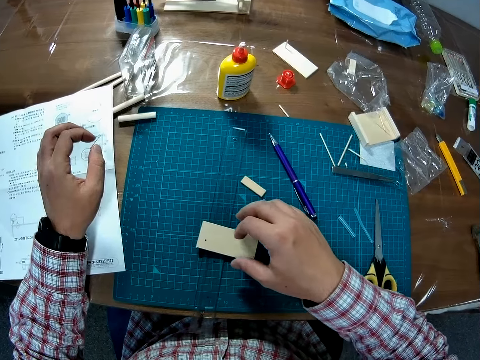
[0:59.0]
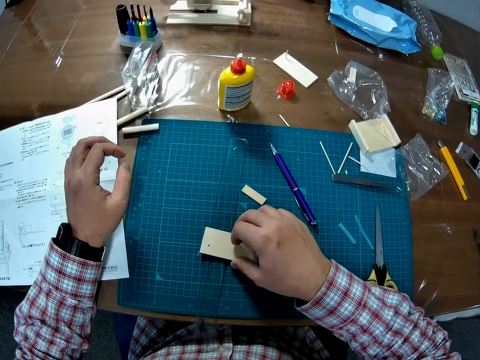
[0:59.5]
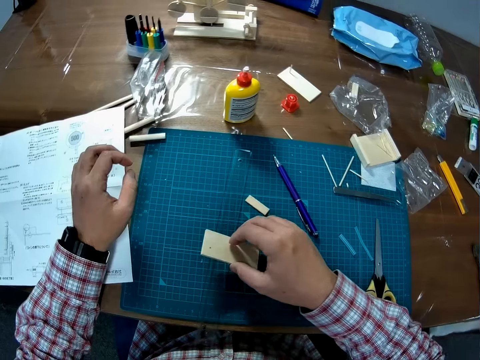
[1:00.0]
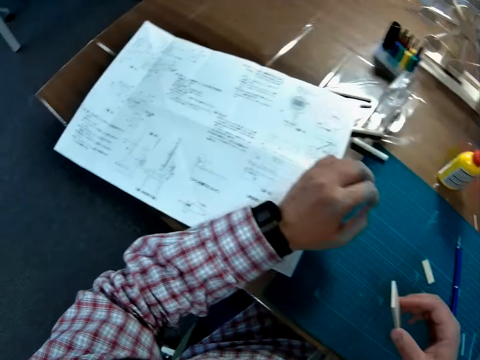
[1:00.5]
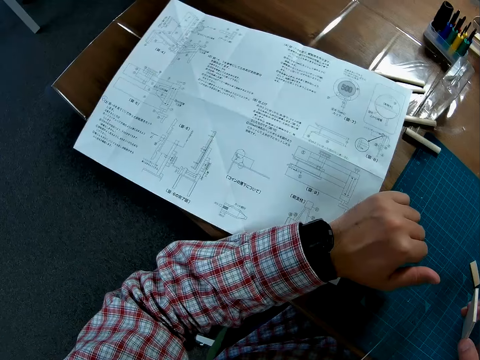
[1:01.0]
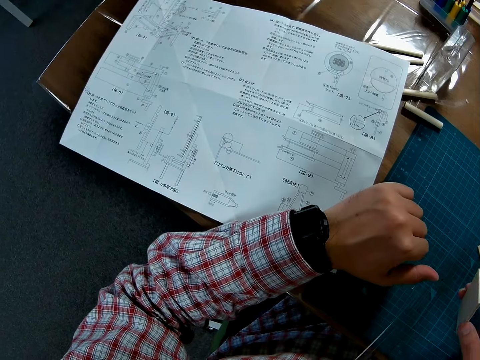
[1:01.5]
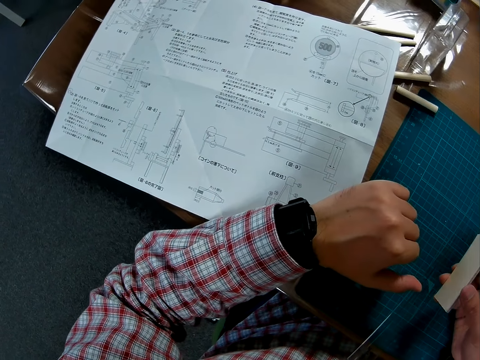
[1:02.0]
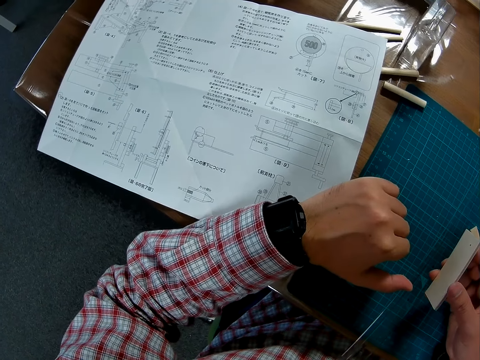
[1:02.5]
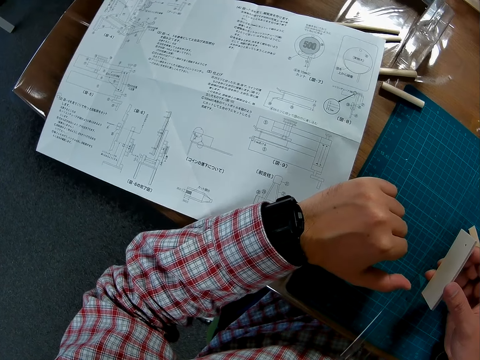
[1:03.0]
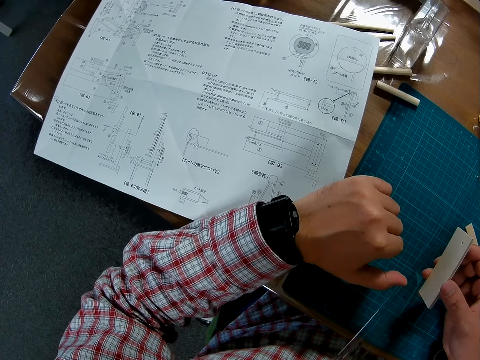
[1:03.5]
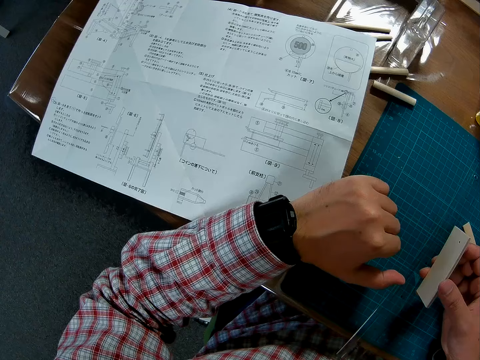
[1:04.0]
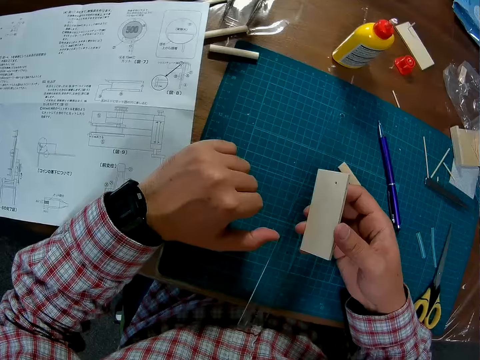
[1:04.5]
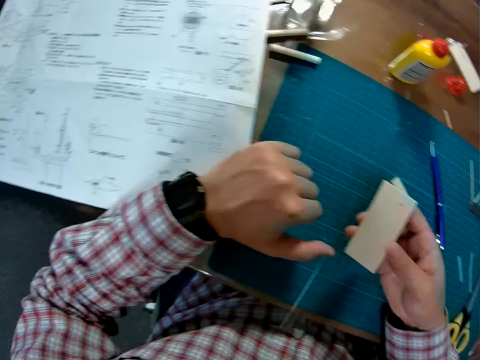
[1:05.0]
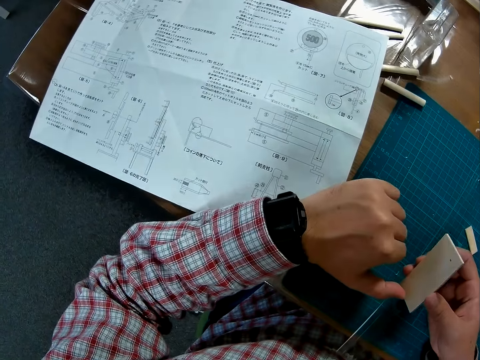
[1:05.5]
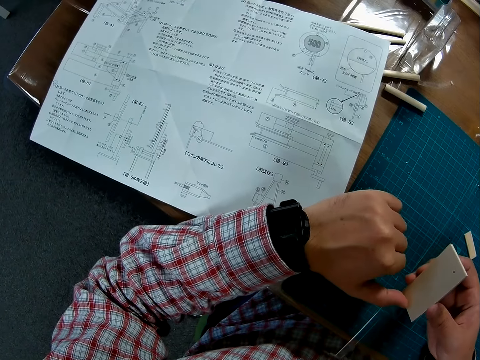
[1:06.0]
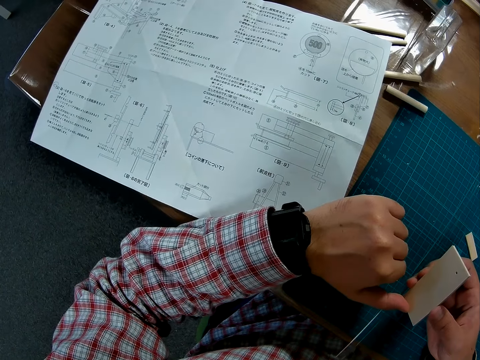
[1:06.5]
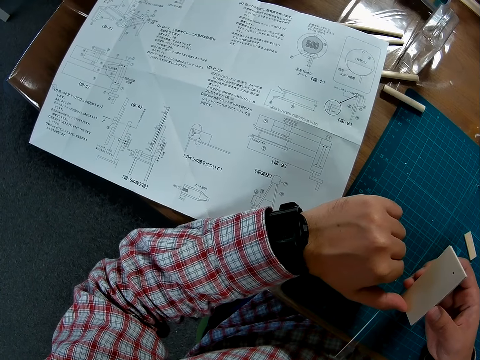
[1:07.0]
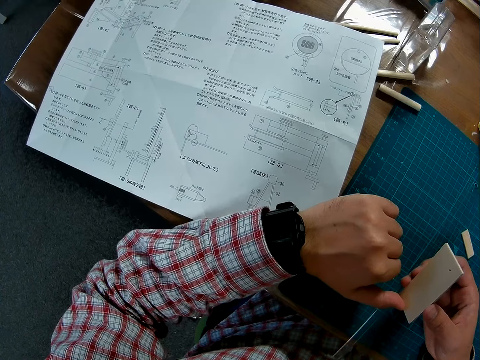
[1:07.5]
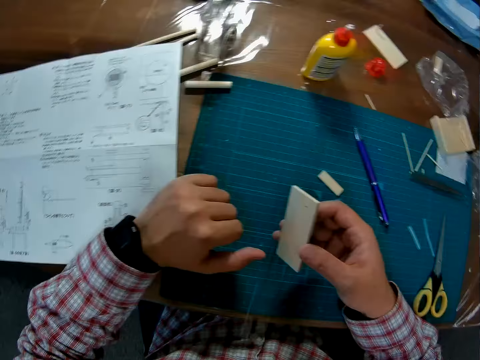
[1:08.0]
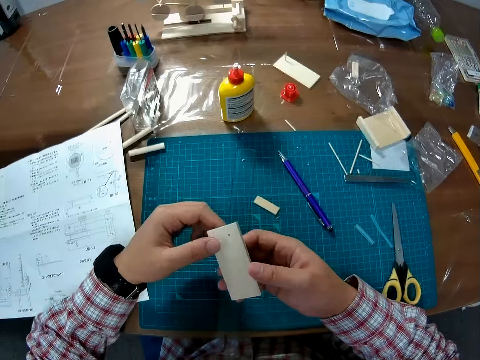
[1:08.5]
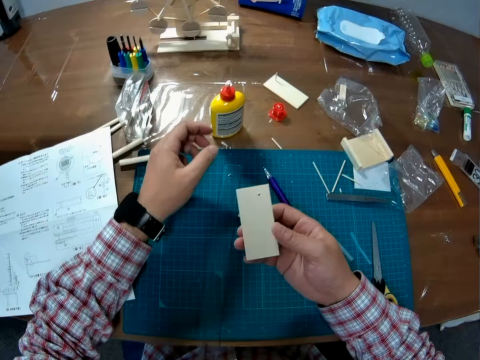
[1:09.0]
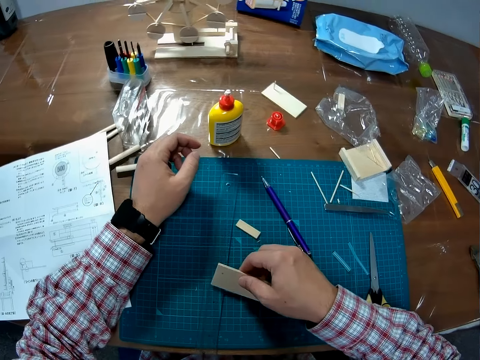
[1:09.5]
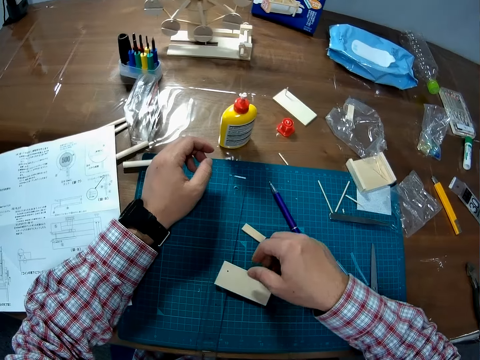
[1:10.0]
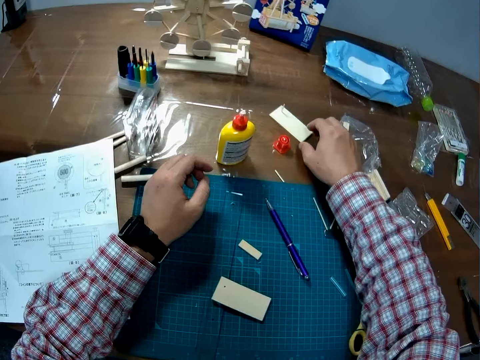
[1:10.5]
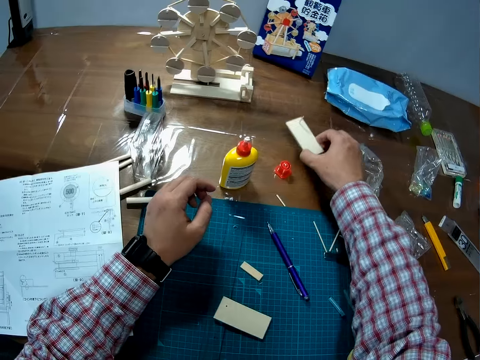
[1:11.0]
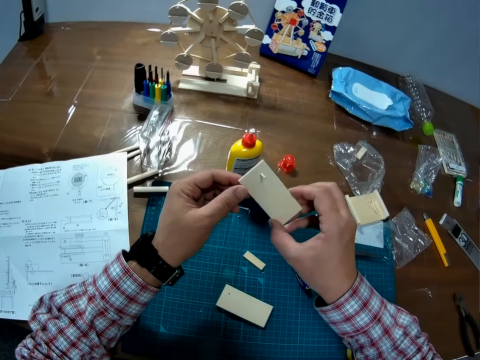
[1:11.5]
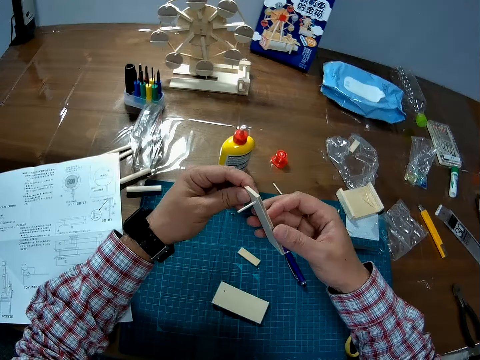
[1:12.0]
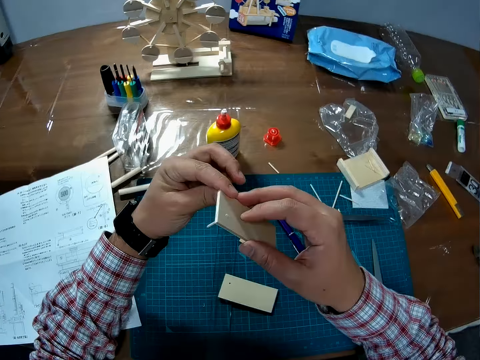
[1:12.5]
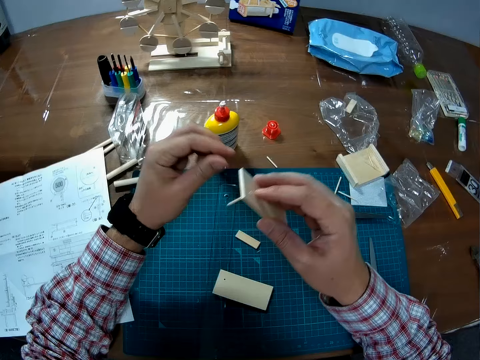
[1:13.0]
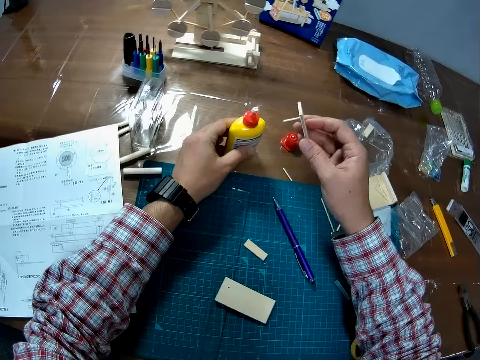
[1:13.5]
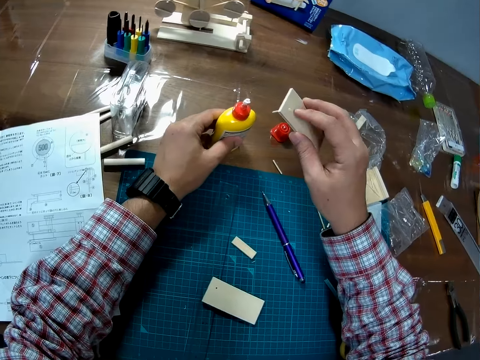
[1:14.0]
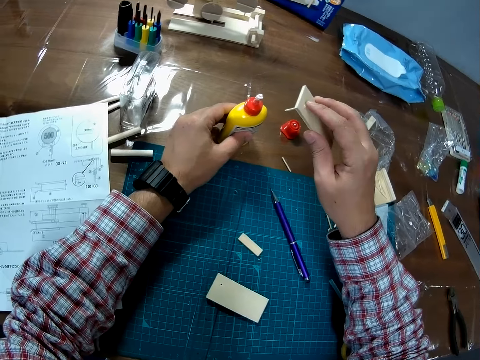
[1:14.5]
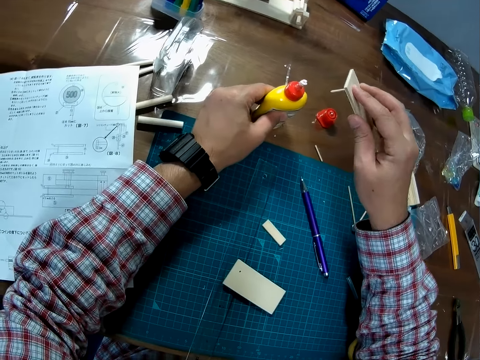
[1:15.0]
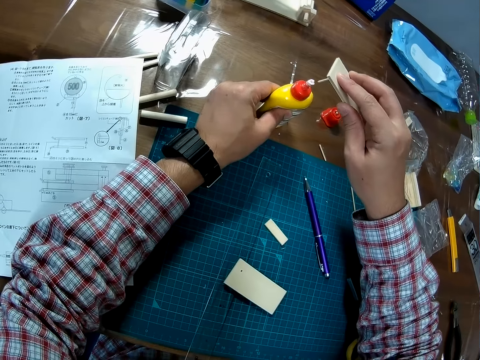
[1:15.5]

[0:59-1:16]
The camera wearer picks up the other half of the wood from the cutting mat. They drop the wood on the cutting mat. They pick up the other half of the wood or model materials from the table. They turn the model materials. They hold the glue bottle.

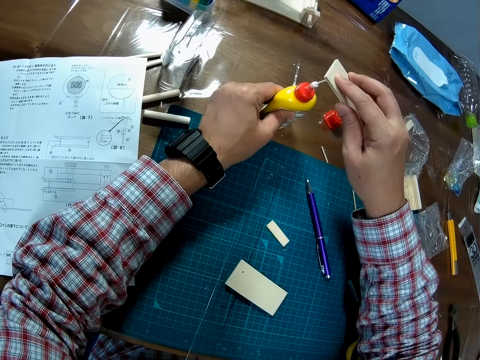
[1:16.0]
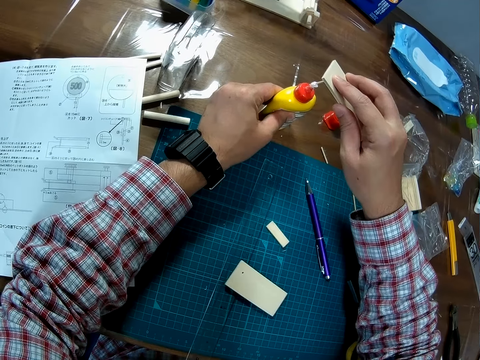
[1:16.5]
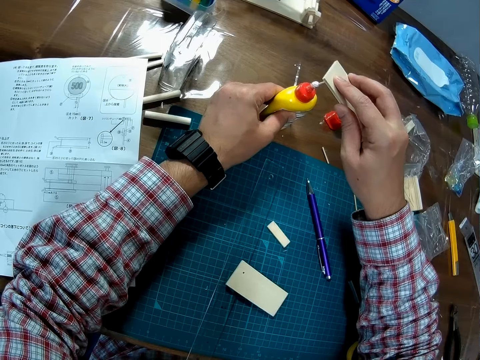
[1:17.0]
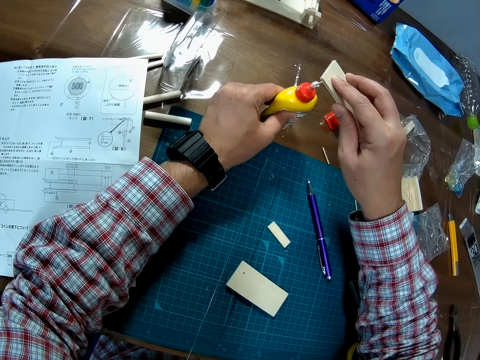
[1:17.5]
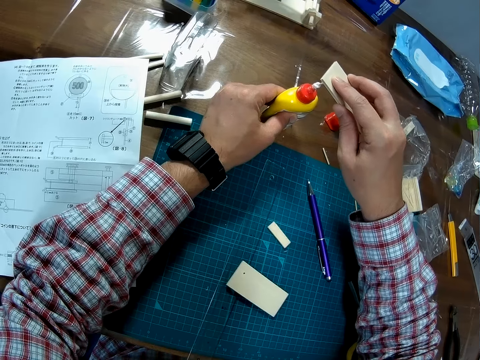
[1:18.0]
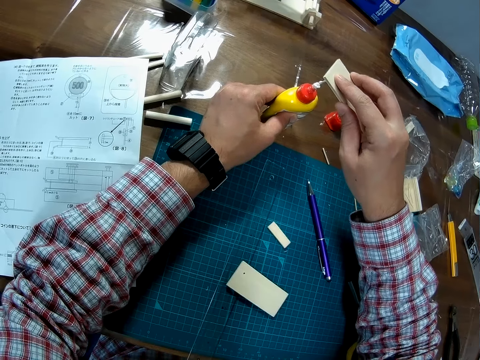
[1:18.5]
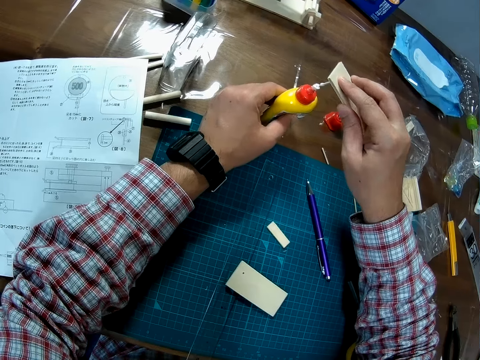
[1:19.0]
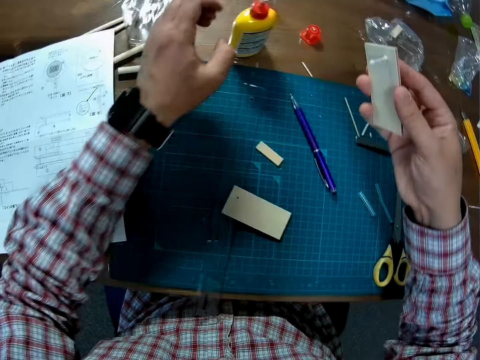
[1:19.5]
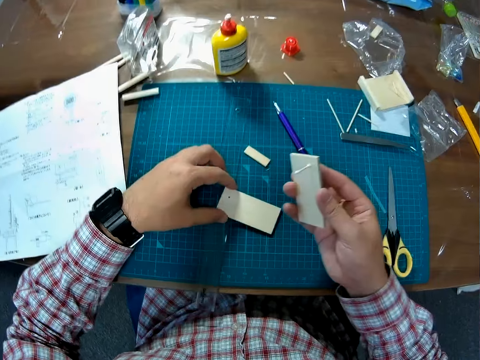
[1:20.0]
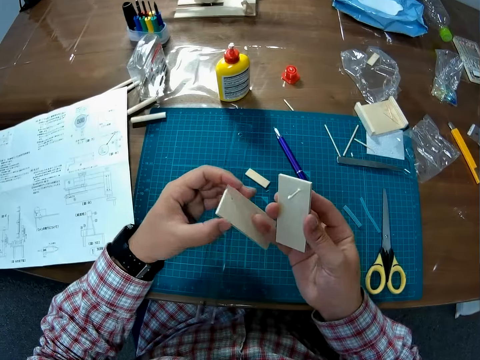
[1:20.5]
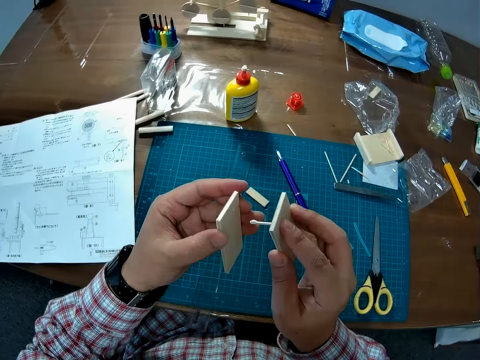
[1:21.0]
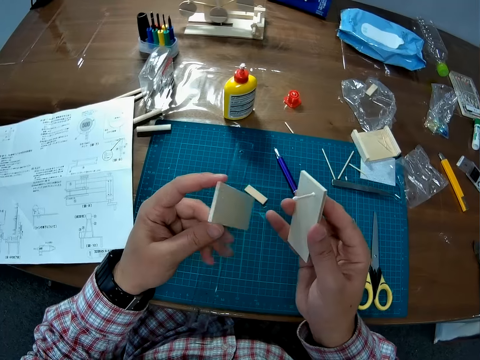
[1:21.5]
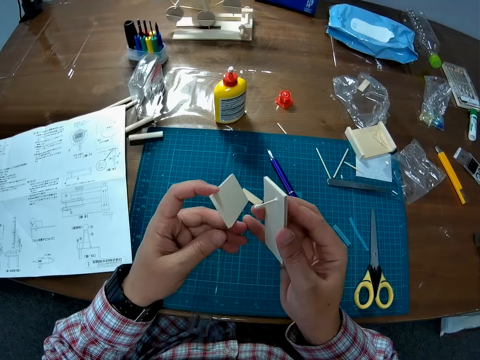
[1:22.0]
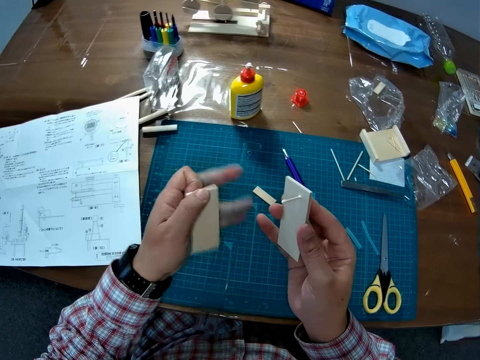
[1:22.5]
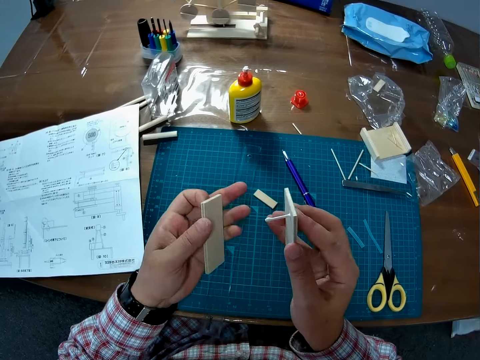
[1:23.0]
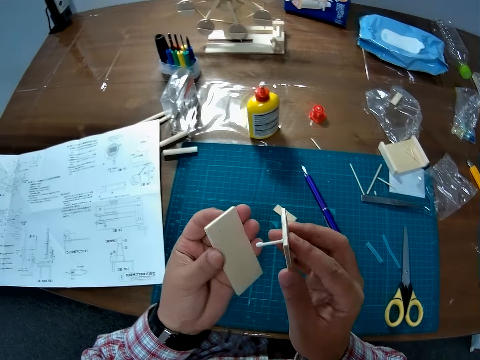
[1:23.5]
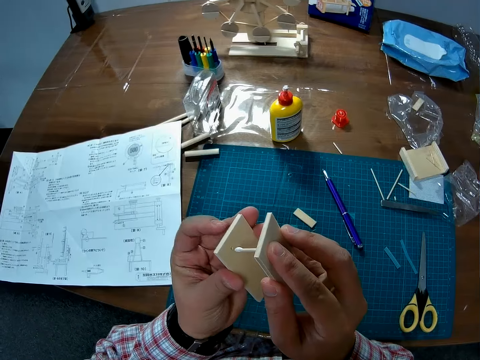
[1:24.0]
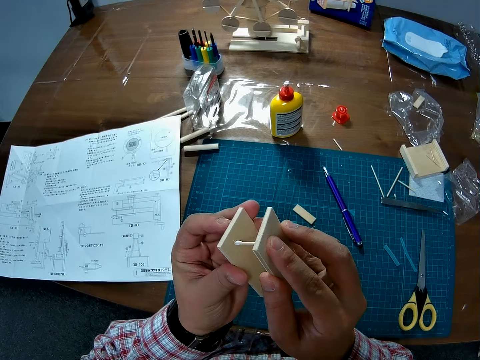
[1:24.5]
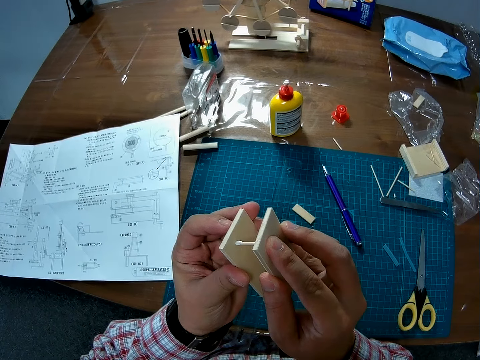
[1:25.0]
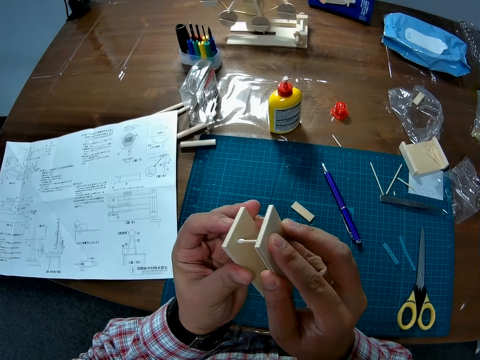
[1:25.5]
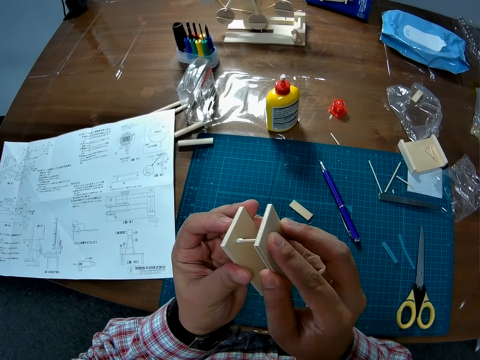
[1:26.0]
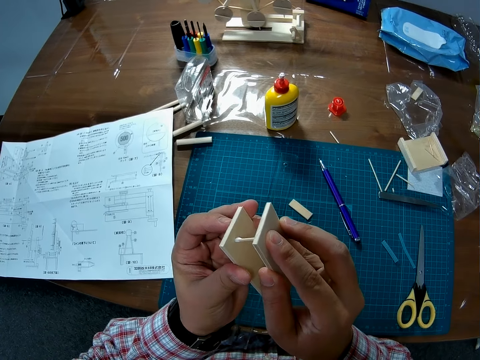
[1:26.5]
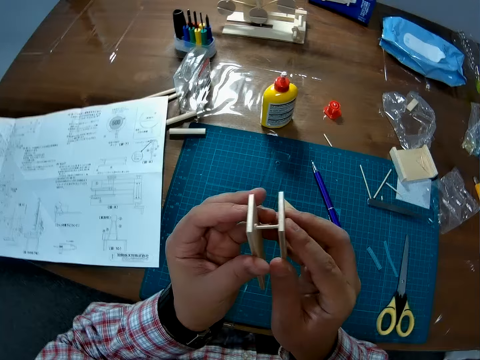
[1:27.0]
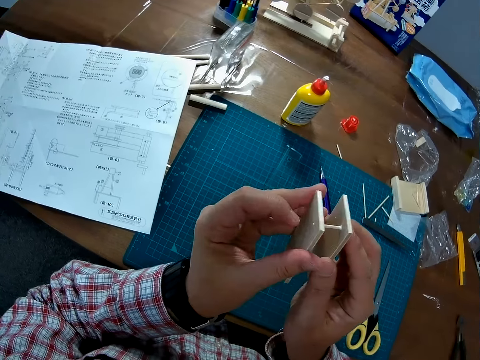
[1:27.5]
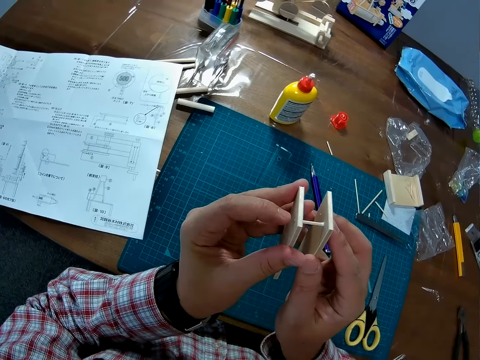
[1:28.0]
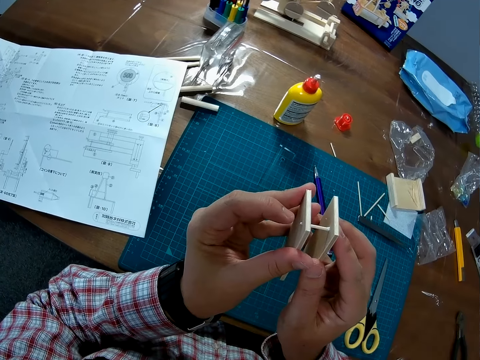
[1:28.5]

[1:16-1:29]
The camera wearer dips the stick into the glue. He removes his hands from the glue bottle. He picks up the wood or model material from the cutting mat. He turns the model material. He glues the other half together.
